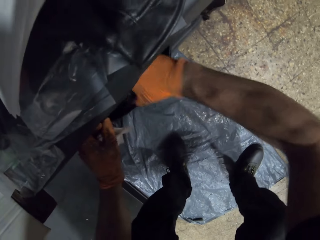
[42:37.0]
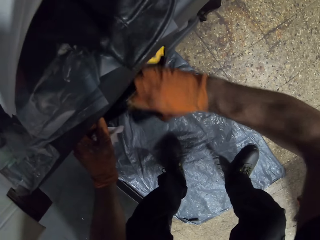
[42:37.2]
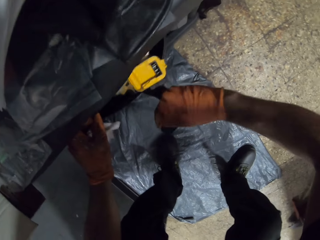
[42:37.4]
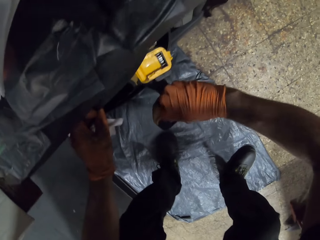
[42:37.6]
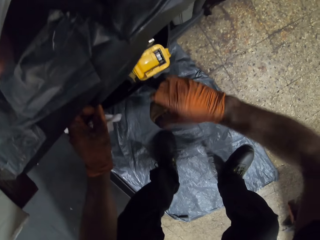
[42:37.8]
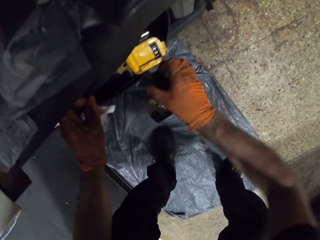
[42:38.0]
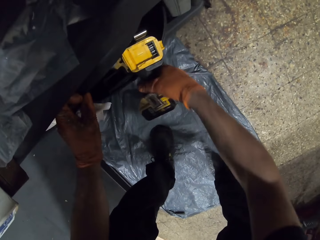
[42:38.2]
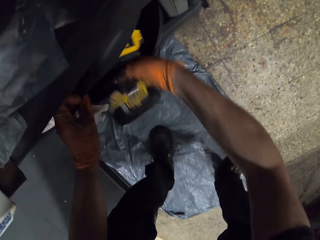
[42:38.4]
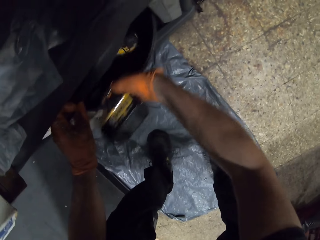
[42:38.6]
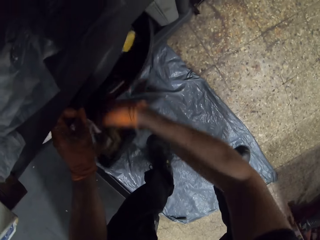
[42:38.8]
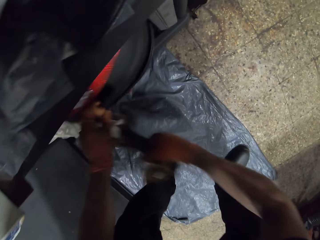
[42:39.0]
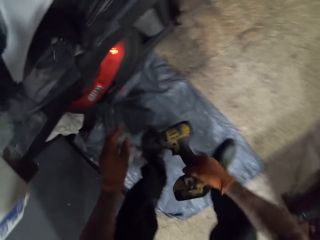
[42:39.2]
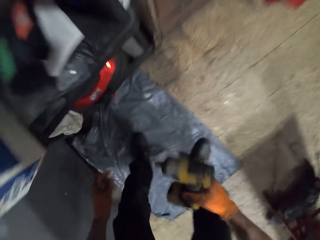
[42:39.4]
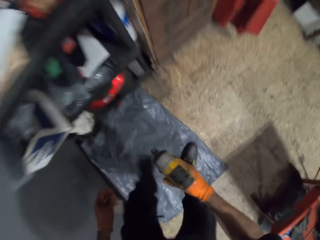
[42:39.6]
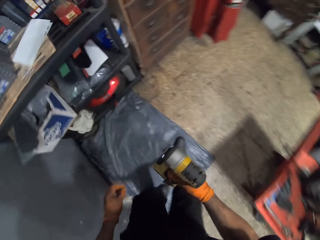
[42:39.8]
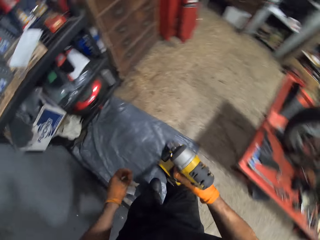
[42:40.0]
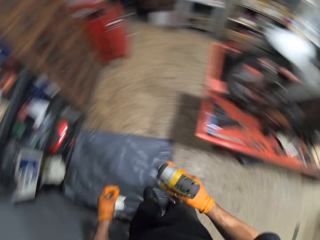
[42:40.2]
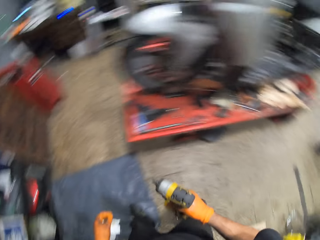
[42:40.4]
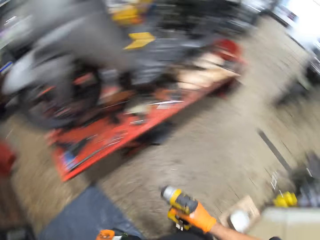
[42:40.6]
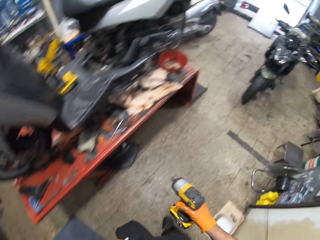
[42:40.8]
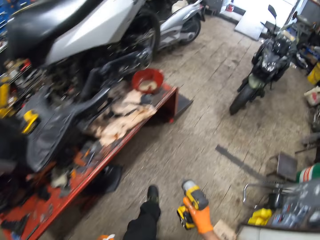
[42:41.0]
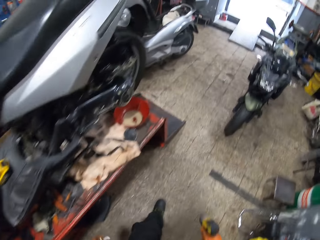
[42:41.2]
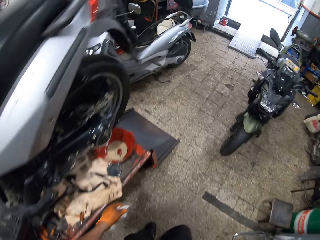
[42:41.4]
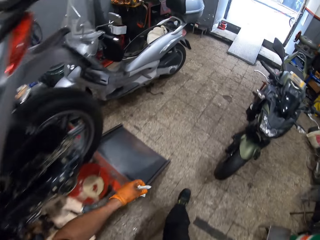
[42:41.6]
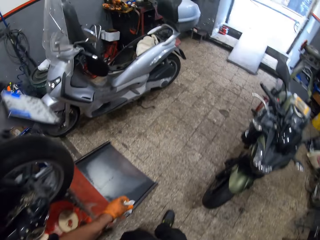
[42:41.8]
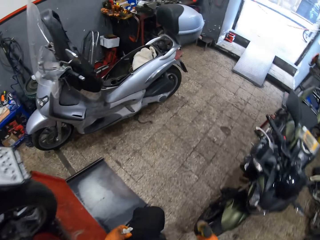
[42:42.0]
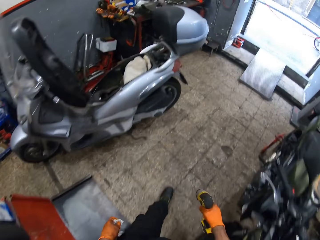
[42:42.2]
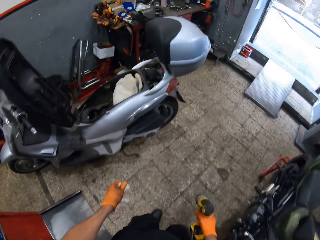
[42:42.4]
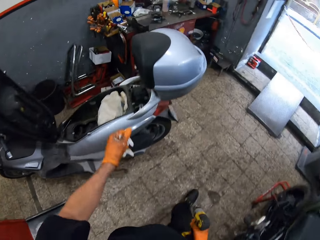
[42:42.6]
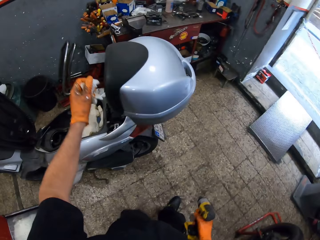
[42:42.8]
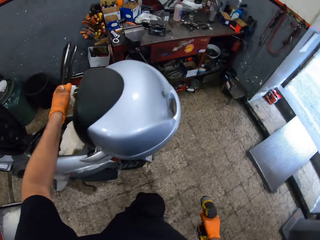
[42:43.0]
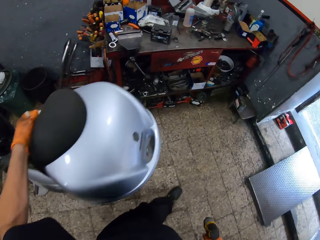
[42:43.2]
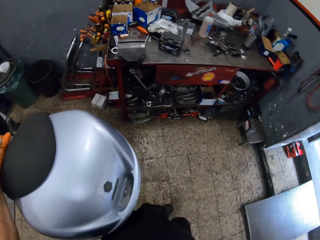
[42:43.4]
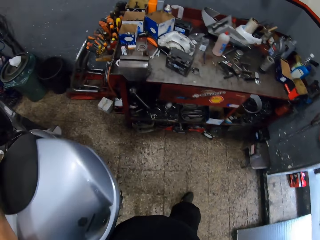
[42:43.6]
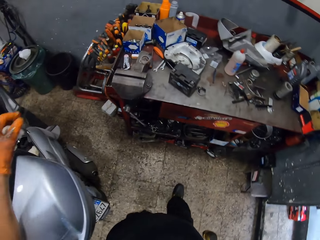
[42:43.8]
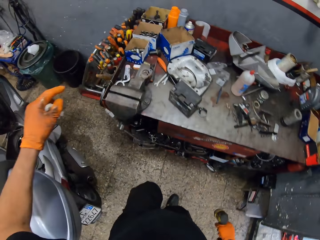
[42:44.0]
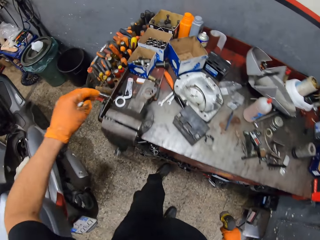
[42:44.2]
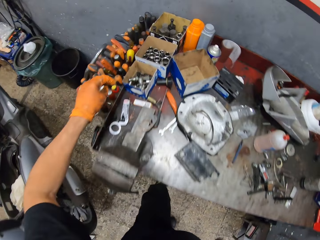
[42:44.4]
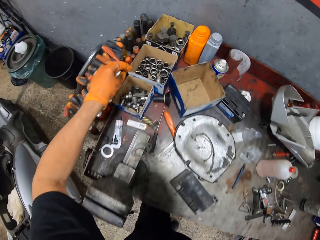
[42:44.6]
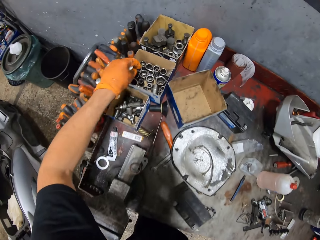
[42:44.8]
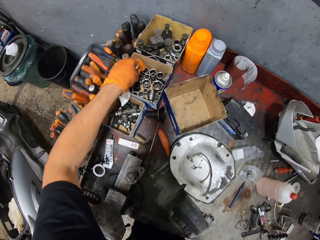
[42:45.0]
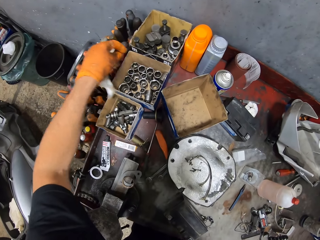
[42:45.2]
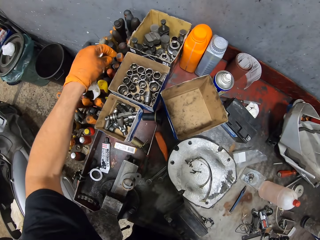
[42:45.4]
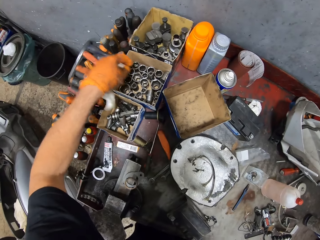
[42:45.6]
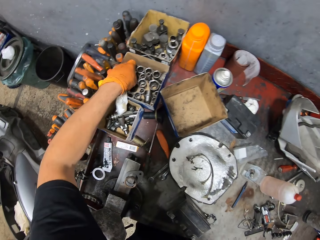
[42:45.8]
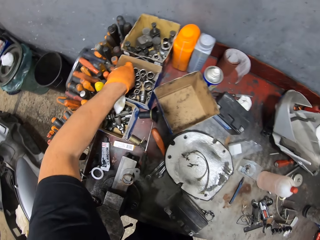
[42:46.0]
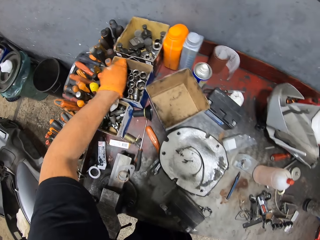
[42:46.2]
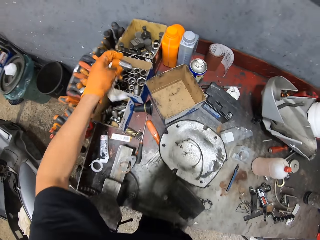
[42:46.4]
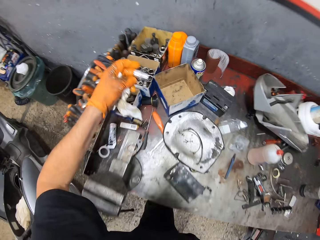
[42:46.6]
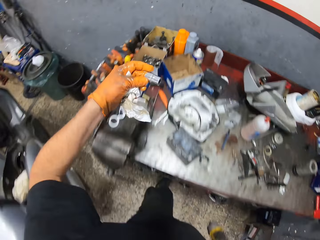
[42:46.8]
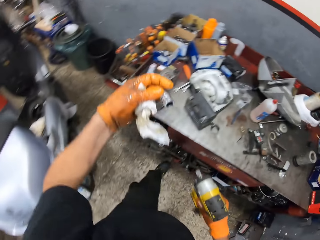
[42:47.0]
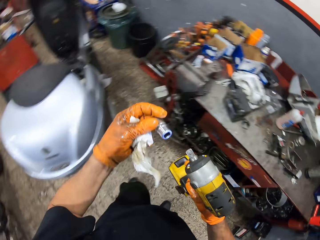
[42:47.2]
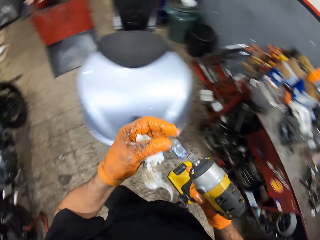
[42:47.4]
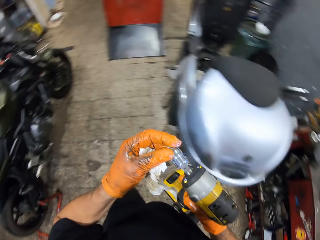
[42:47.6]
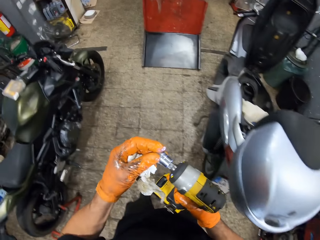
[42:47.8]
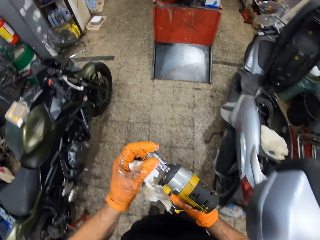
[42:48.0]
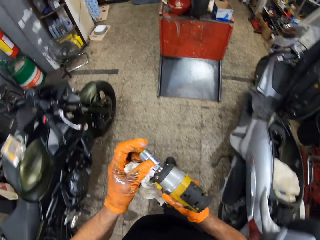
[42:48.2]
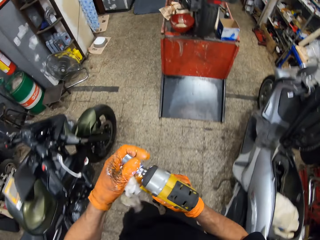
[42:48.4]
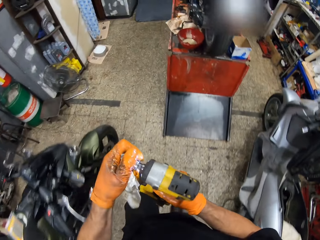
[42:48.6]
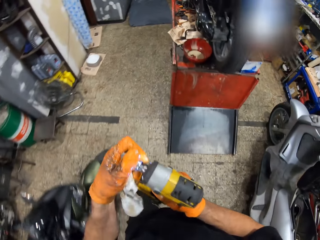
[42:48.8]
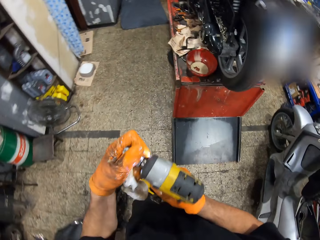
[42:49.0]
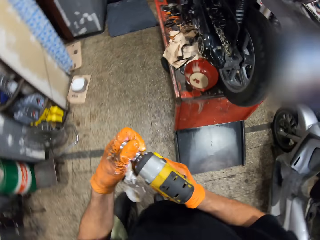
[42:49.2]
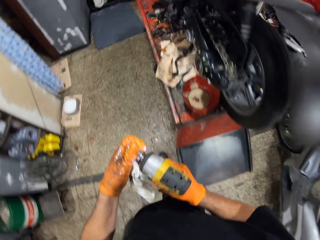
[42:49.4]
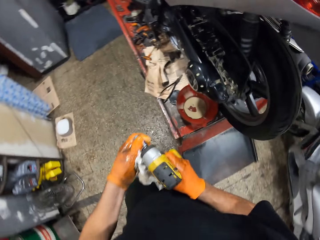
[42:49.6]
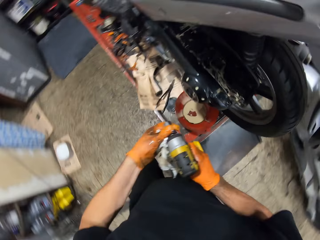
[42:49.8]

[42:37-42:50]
The camera wearer takes the drill machine. He moves to a table in the workshop. He picks up a socket from a box on the table with his left hand. He moves towards the scooter in the workshop. He fixes the socket into the drill driver with both hands.

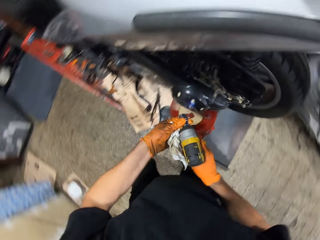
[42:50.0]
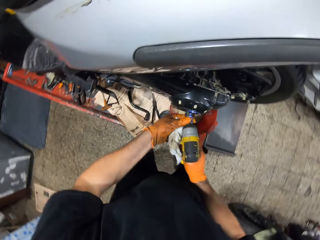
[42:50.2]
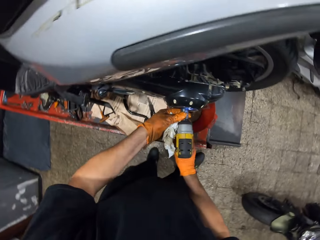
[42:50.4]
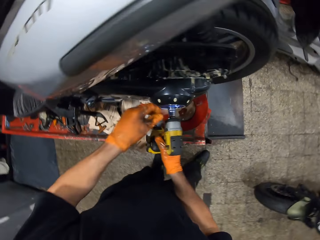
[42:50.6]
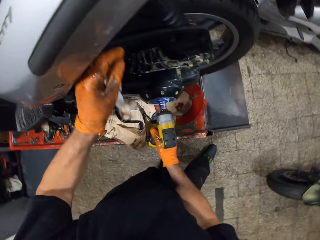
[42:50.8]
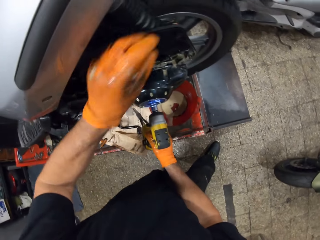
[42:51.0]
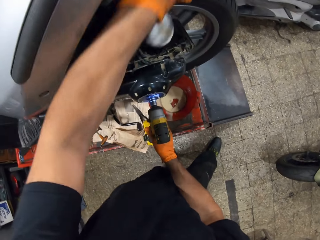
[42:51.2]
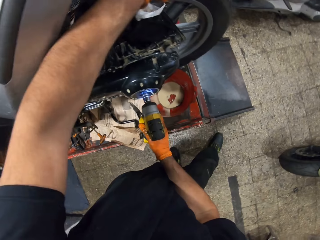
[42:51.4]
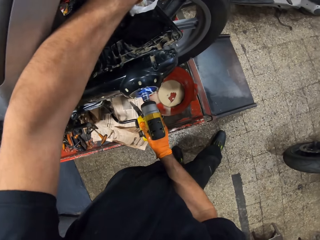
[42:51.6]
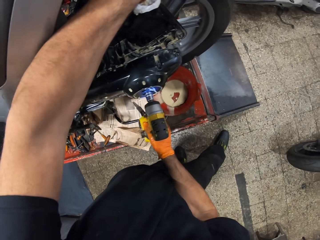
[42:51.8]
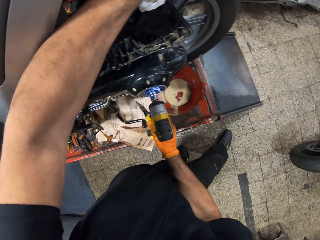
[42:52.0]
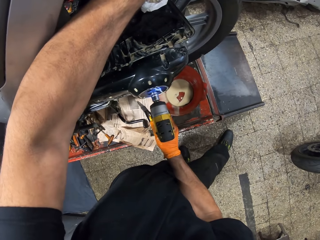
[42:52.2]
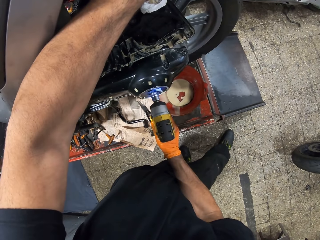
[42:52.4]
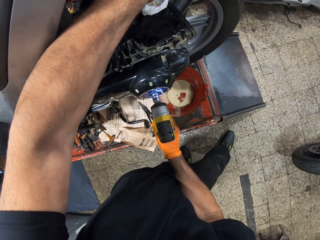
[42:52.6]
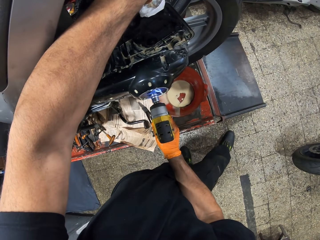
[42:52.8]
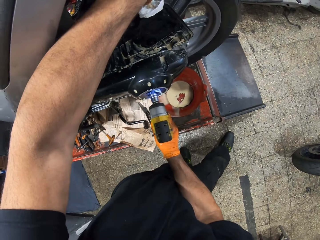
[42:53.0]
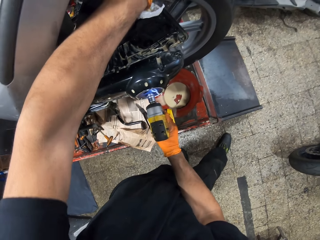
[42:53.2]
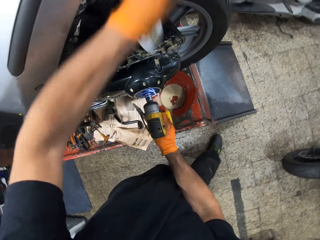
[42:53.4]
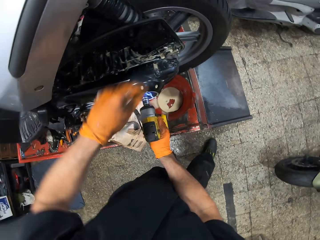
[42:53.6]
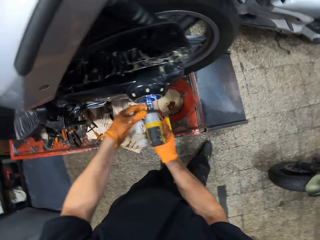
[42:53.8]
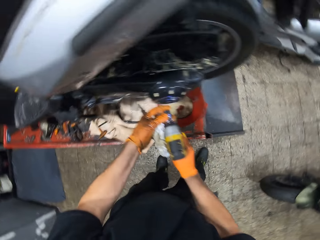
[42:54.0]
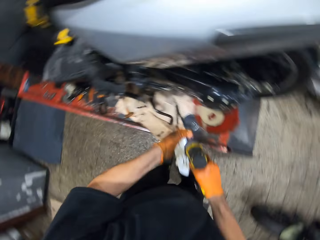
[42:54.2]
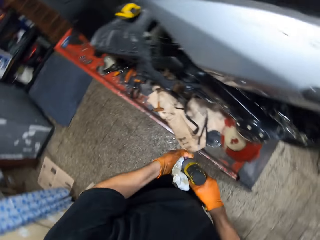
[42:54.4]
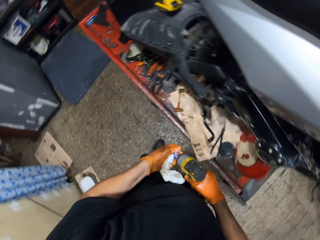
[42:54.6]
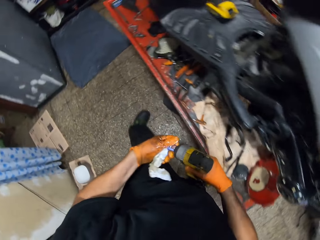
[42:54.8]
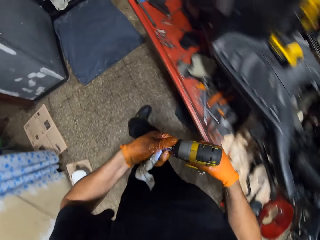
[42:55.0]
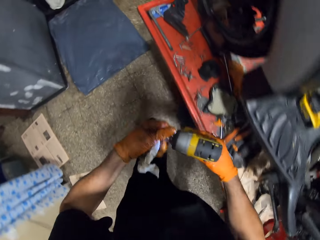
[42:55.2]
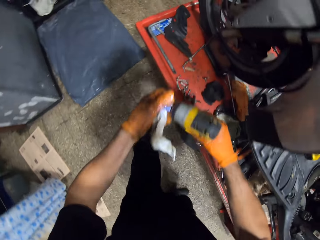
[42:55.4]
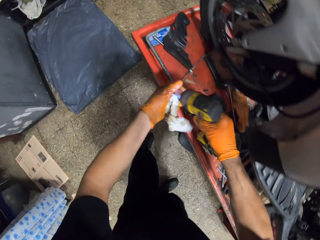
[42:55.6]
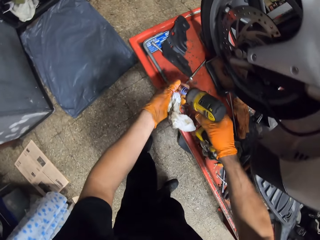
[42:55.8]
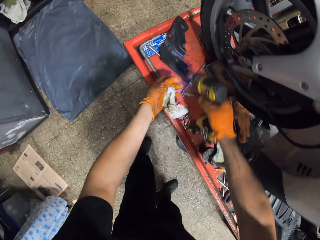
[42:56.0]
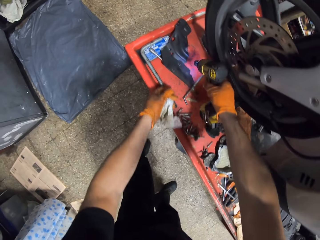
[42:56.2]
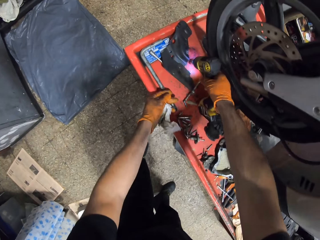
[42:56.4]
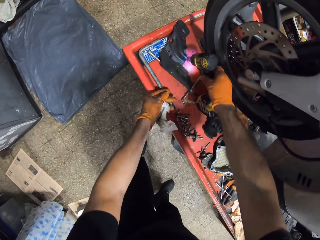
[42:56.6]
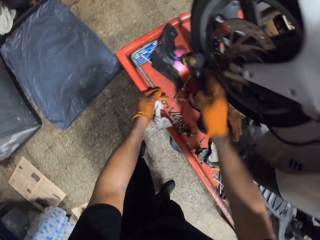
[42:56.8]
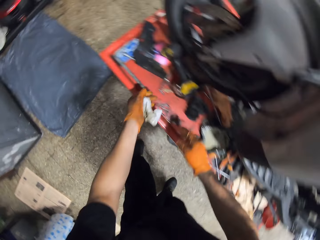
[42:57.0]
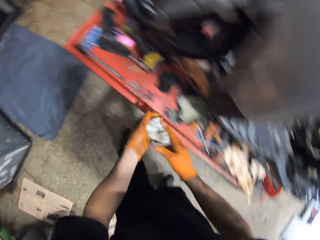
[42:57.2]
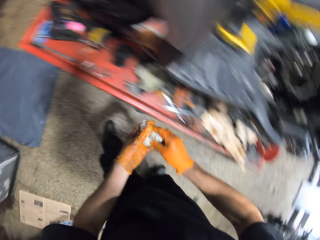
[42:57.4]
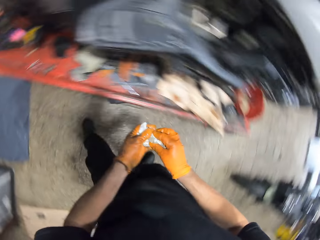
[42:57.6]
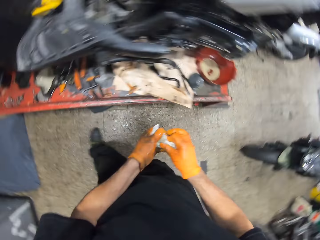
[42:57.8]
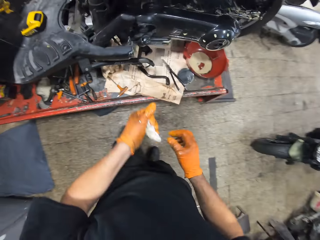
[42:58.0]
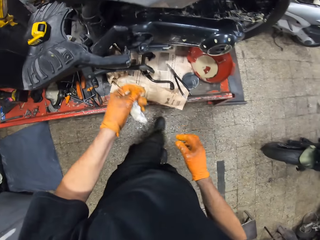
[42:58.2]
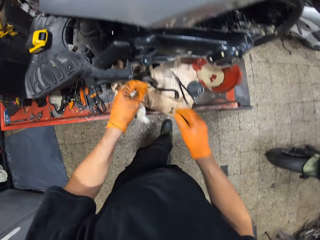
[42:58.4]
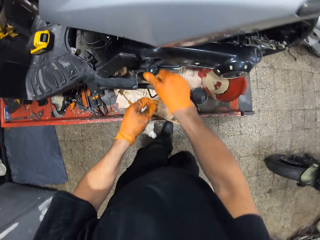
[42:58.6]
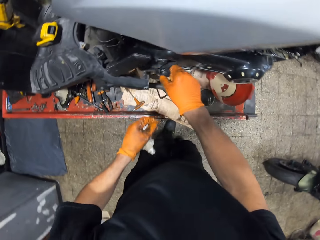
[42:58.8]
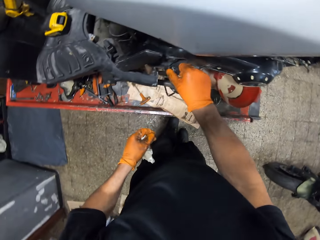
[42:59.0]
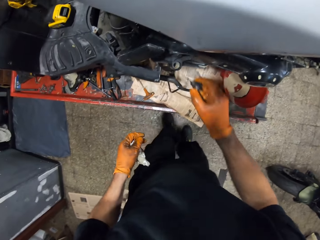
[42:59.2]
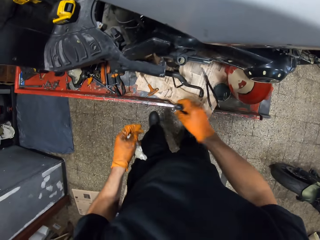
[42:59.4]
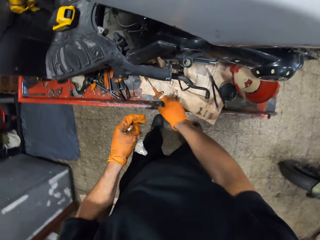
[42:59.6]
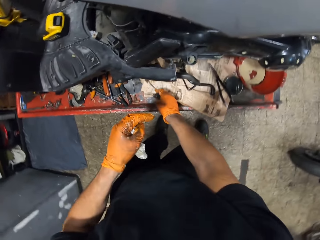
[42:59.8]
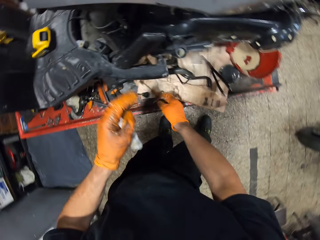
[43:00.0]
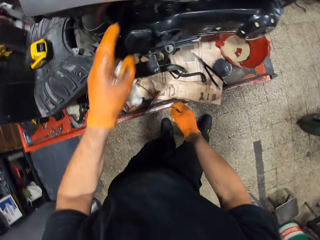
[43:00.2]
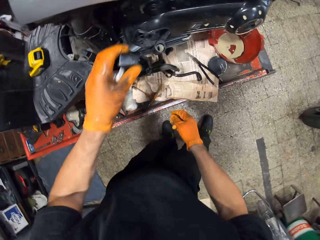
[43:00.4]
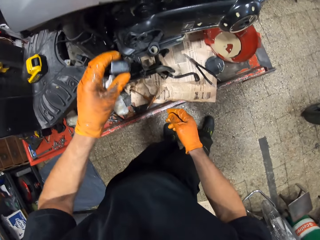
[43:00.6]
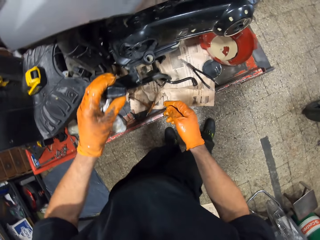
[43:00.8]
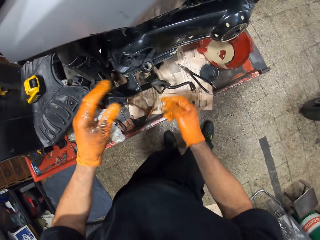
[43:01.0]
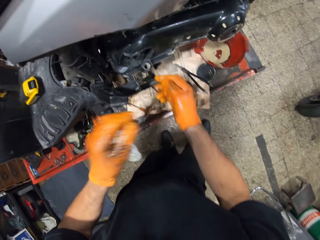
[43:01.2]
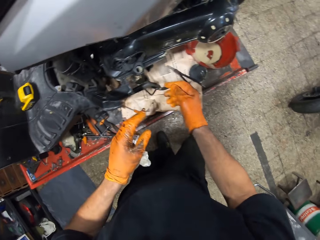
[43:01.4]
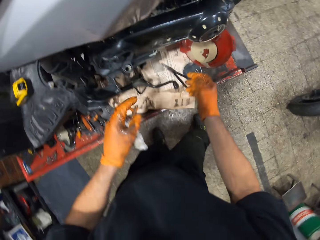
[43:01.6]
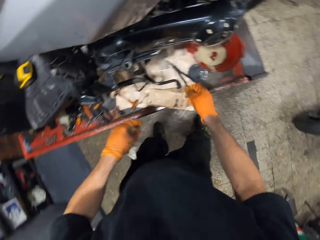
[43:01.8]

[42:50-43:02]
The camera wearer drills into the clutch with the drill driver in both hands. He holds the wheel. He removes the drill driver from the clutch in the scooter with both hands. He drops the drill driver on the lift table with his right hand. He holds a tissue paper. He opens the exhaust pipe cover of the scooter with his right hand. He removes something on the motorbike. He puts something on the motorbike lift machine. He pulls a pedal start with his left hand. He holds the motorbike.
